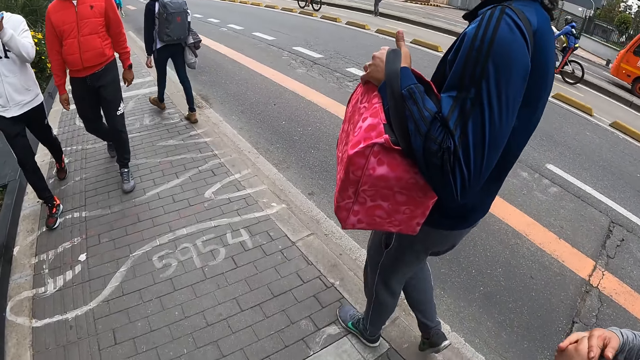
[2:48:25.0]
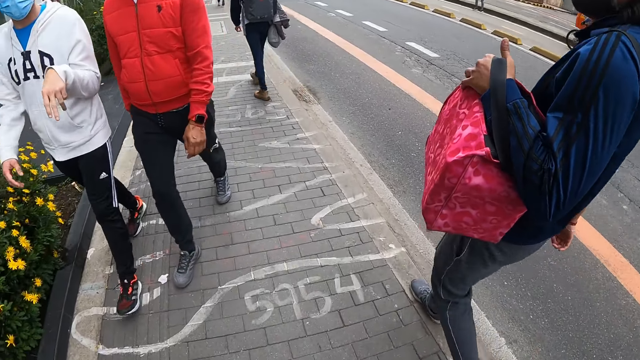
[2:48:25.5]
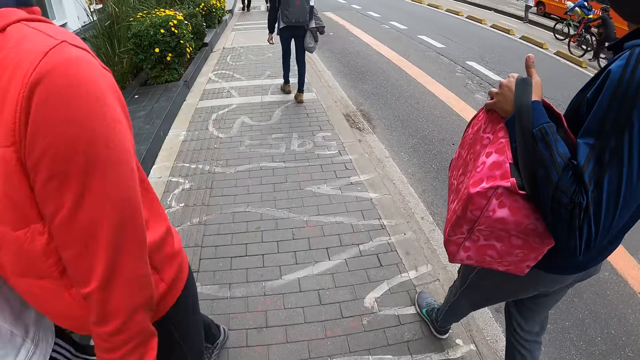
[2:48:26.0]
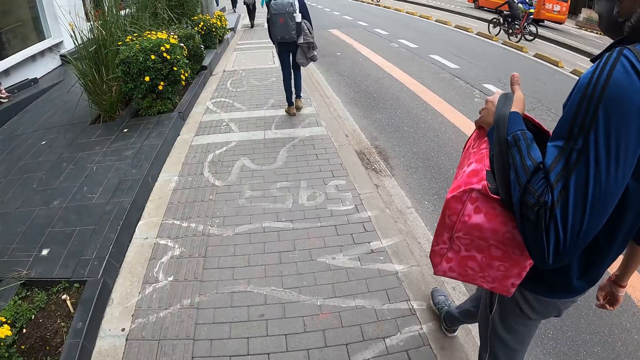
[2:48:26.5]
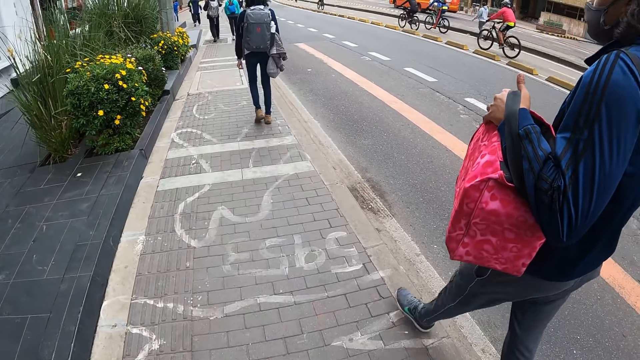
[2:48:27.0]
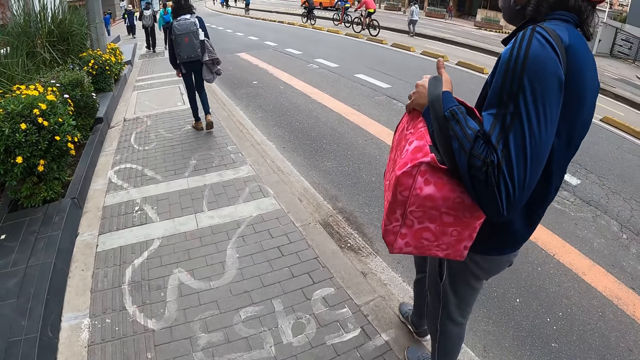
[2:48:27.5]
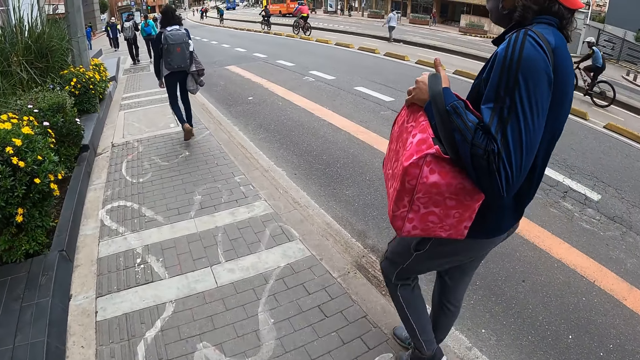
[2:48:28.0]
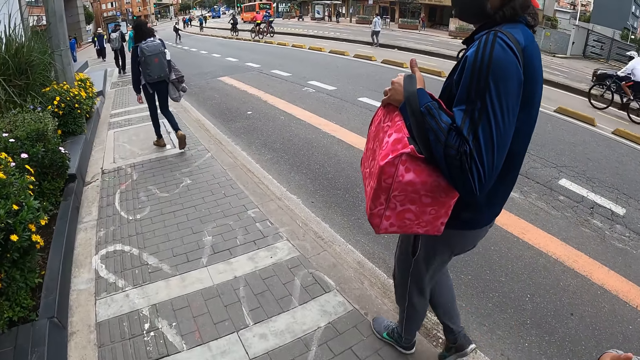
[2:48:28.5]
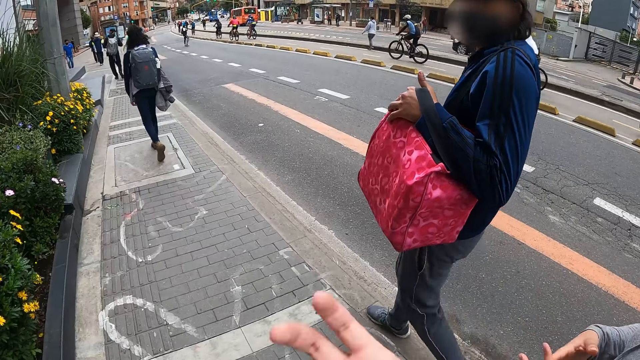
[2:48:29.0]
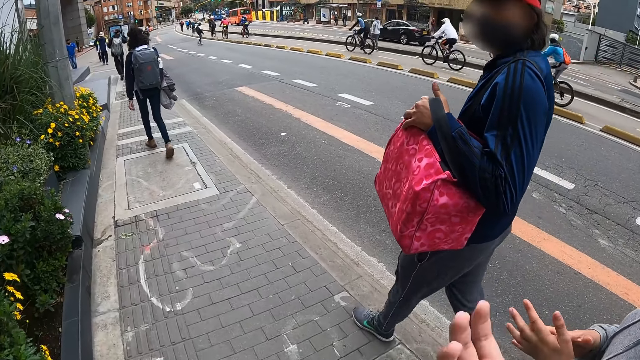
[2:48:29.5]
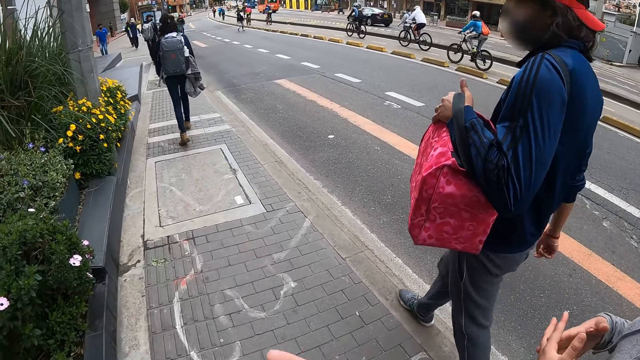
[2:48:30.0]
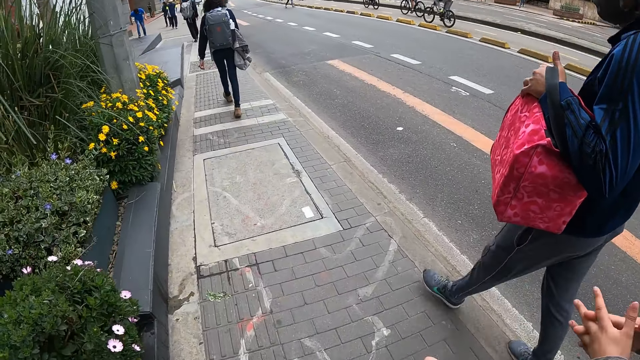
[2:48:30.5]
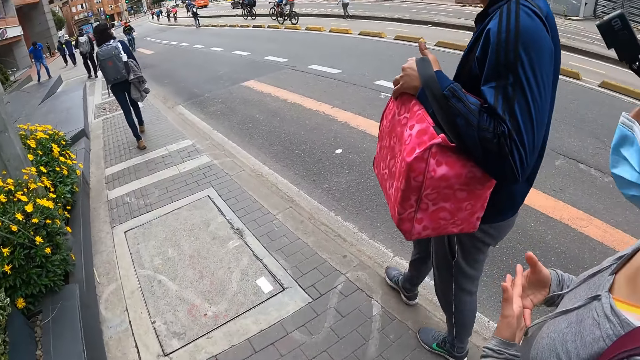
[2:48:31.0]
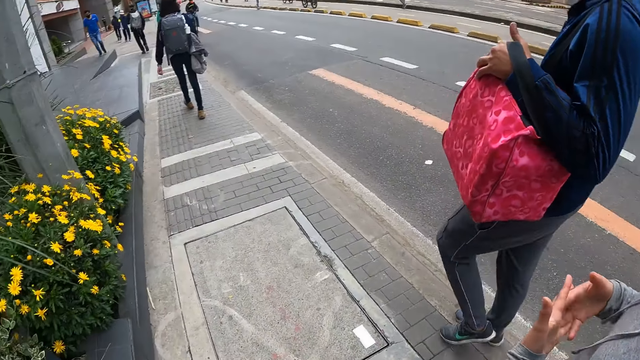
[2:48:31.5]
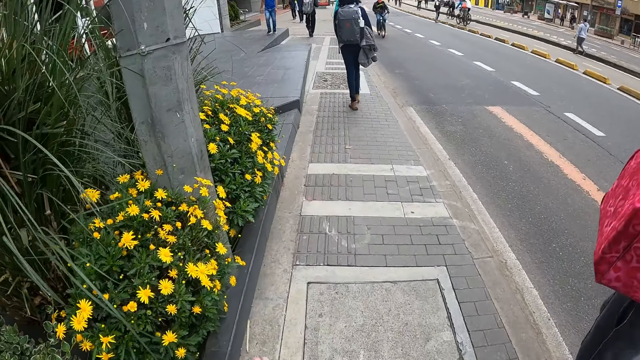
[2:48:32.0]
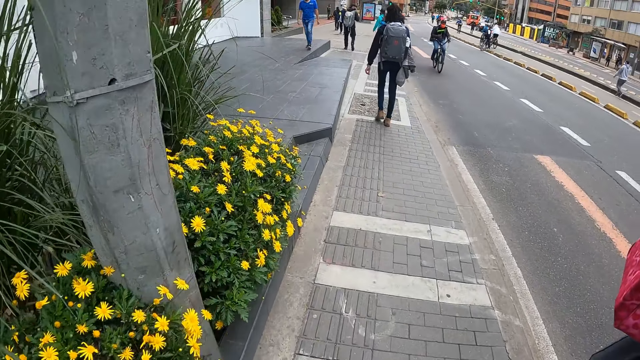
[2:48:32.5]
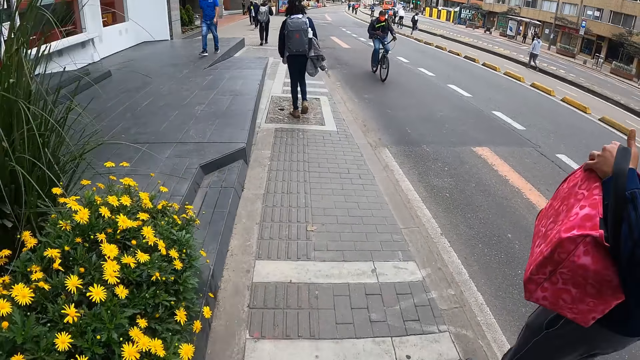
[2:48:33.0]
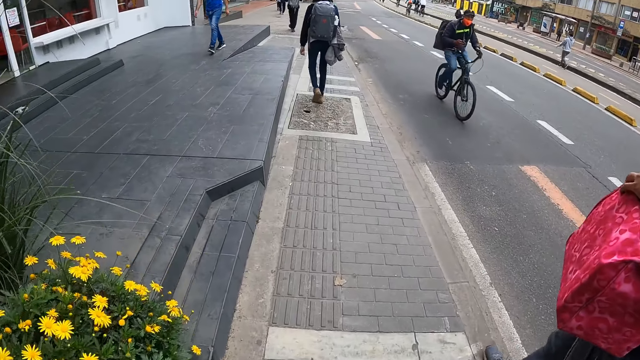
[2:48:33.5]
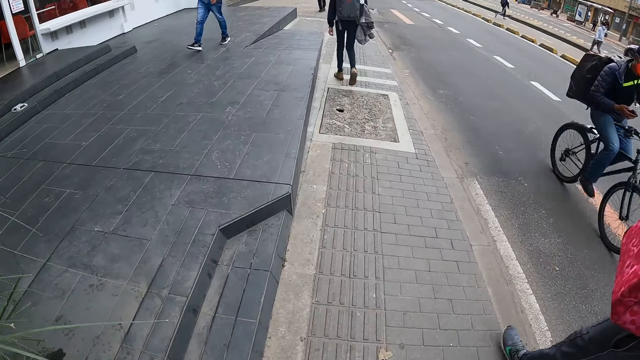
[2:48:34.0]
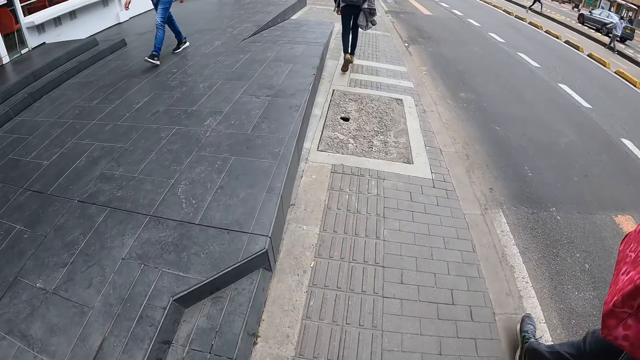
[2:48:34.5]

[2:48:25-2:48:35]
The camera wearer does gestures. They walk along the sidewalk.

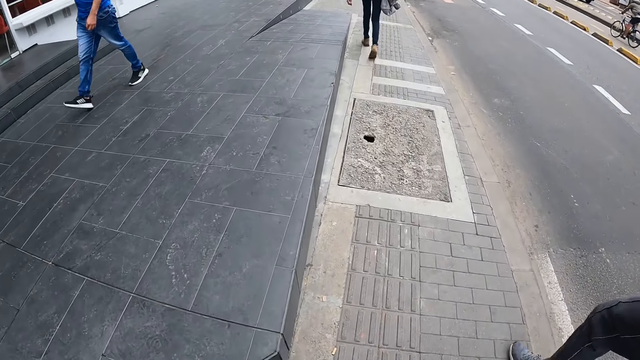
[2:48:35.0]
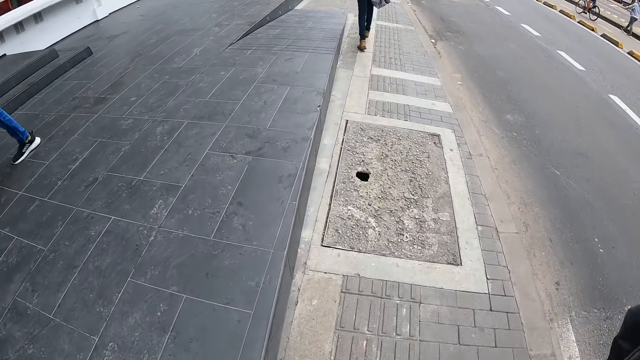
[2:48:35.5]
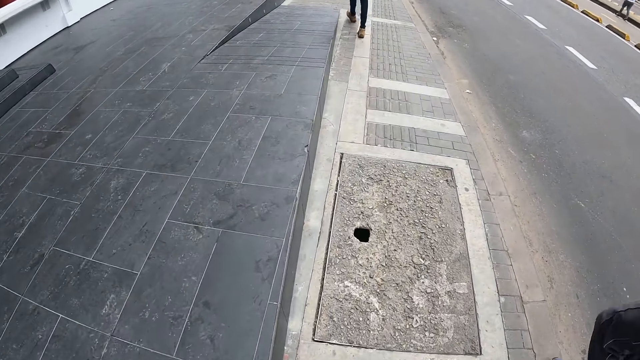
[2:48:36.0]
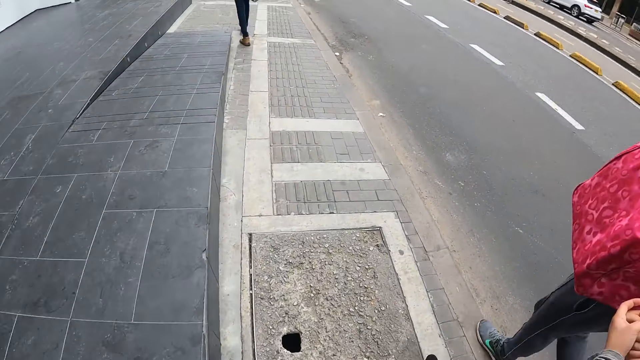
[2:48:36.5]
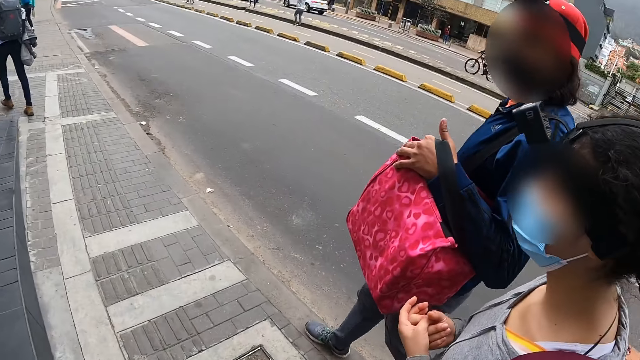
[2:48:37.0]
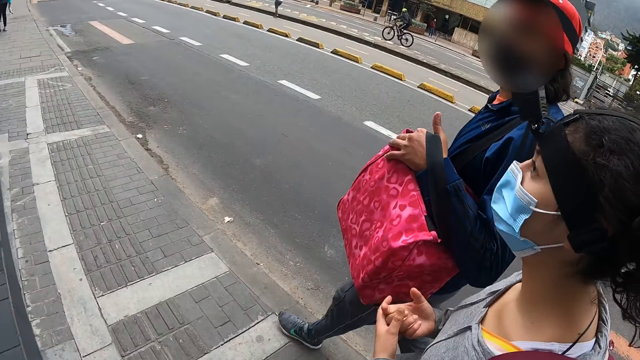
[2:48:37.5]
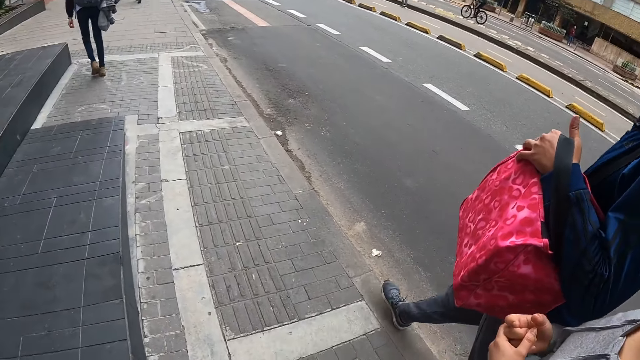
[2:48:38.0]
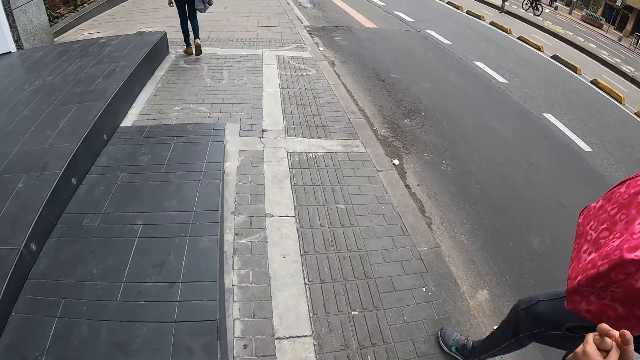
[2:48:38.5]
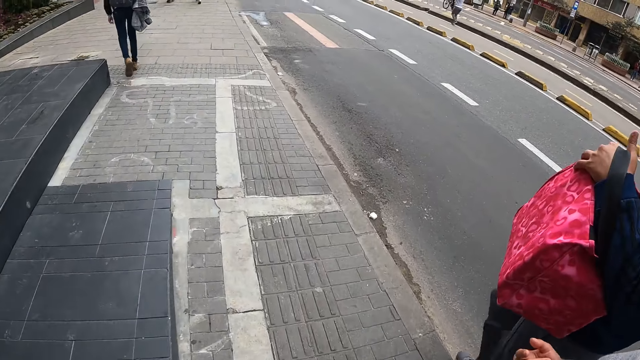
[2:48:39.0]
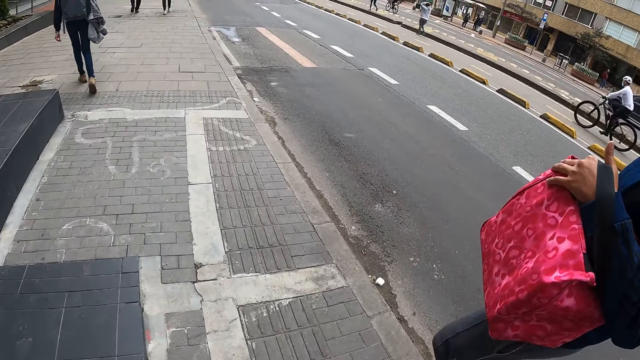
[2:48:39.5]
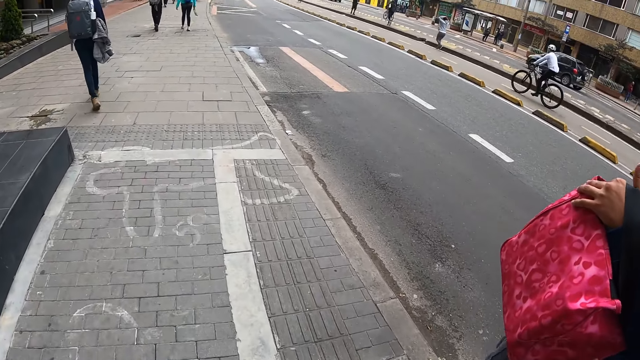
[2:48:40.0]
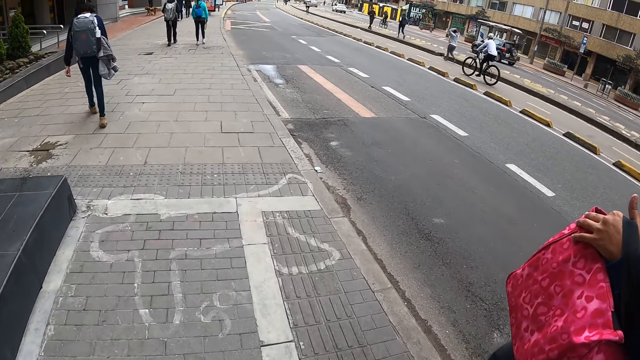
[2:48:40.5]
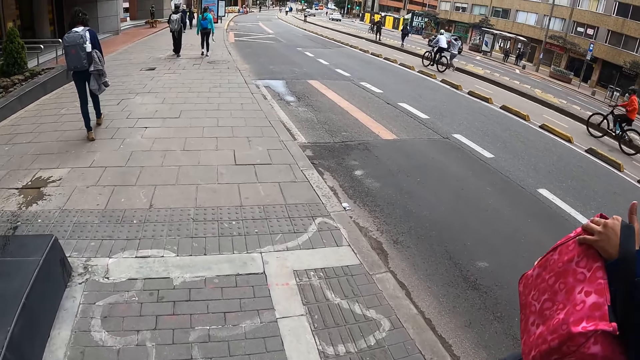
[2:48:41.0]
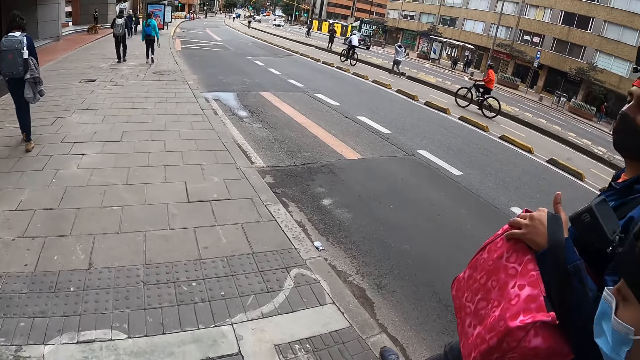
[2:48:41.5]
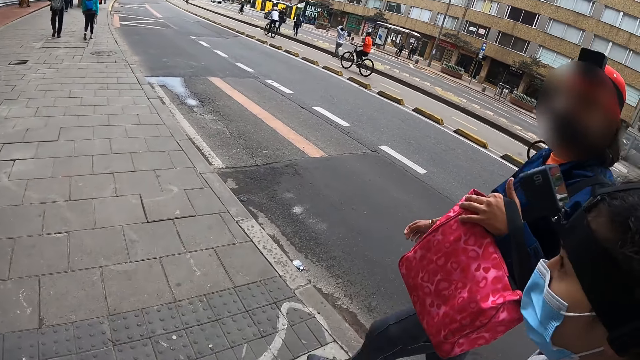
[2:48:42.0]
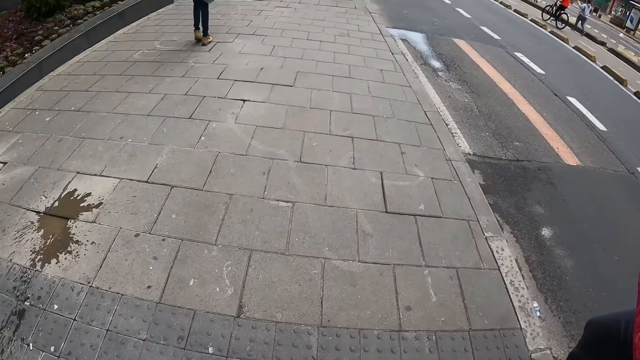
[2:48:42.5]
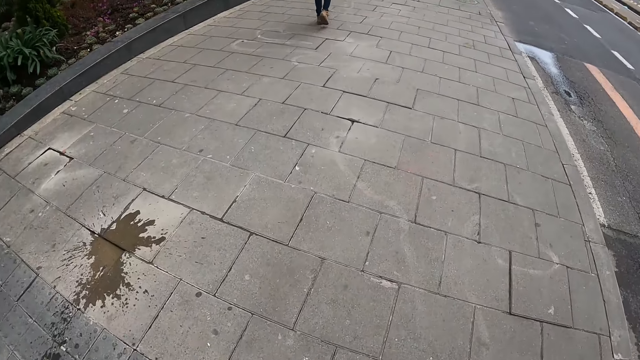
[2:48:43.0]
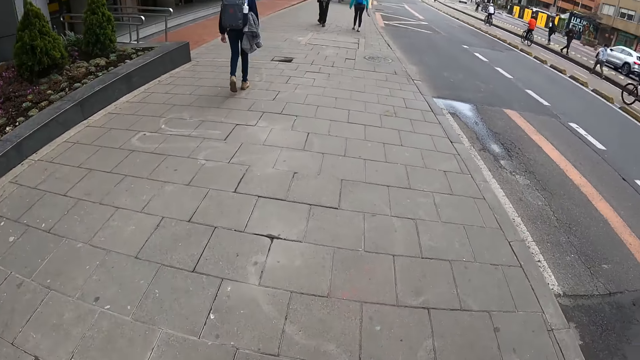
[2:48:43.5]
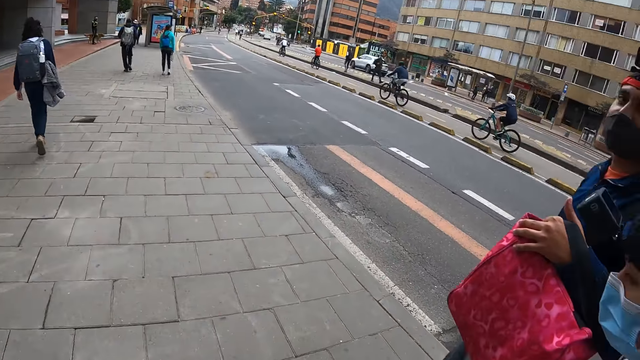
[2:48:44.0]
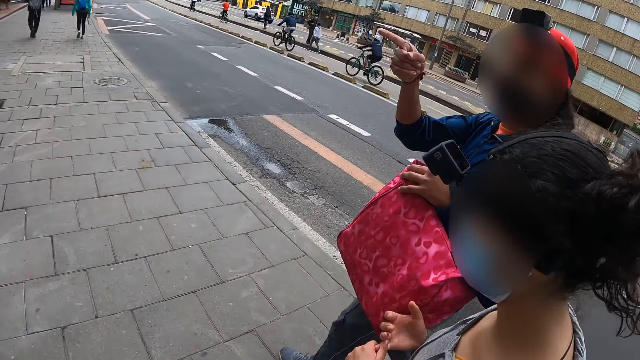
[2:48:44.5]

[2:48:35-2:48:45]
The camera wearer looks at a lady. They walk along the sidewalk. A man interacts with the camera wearer and a woman.
